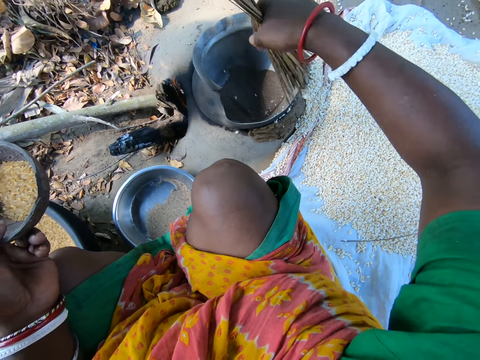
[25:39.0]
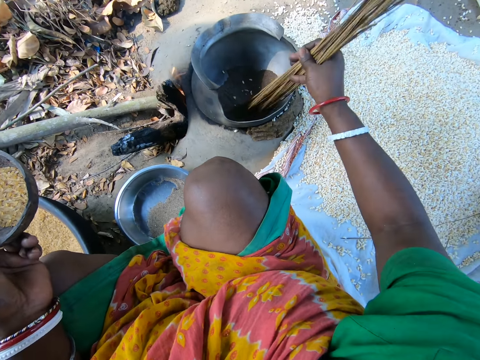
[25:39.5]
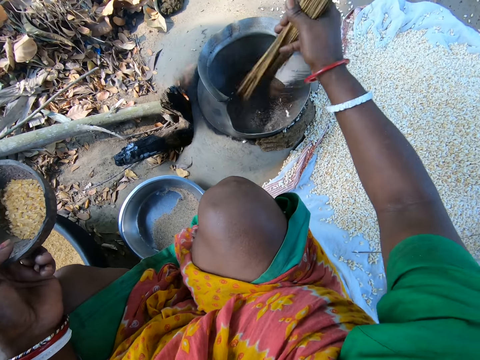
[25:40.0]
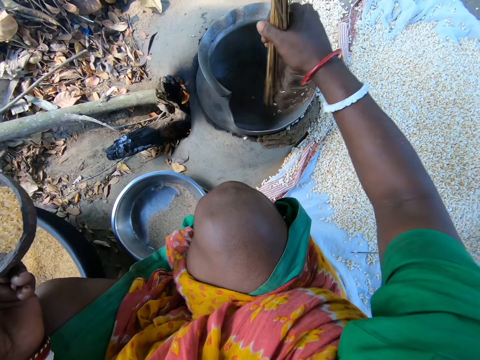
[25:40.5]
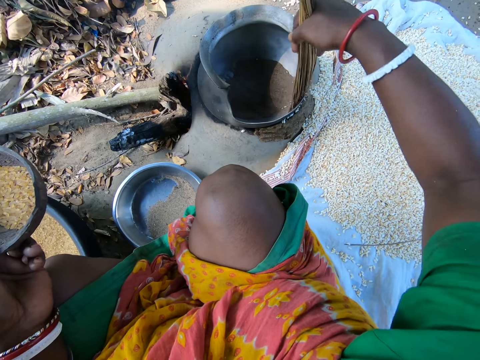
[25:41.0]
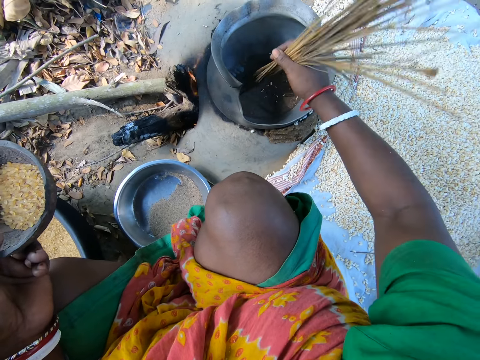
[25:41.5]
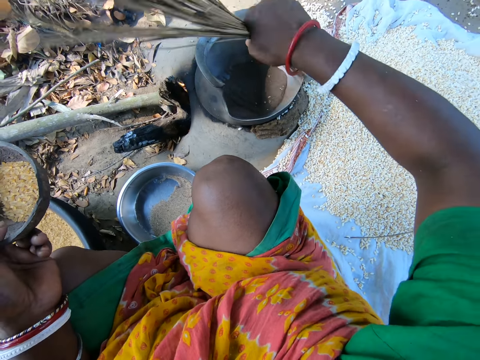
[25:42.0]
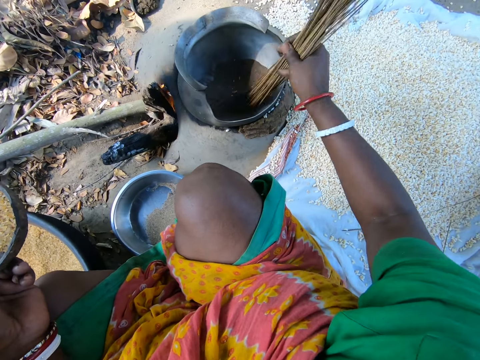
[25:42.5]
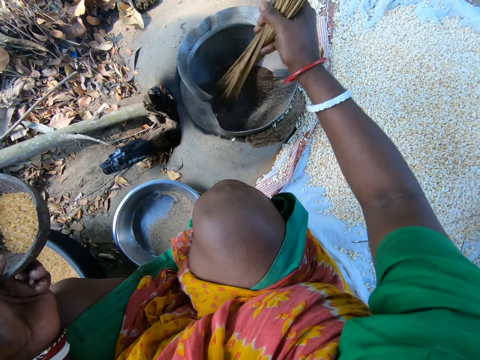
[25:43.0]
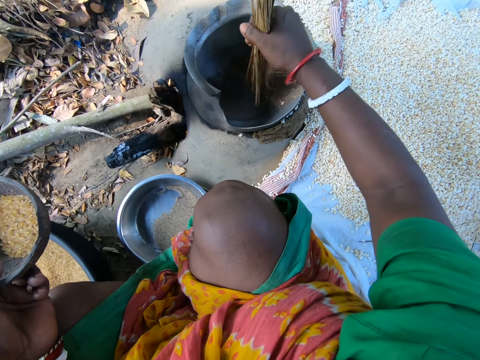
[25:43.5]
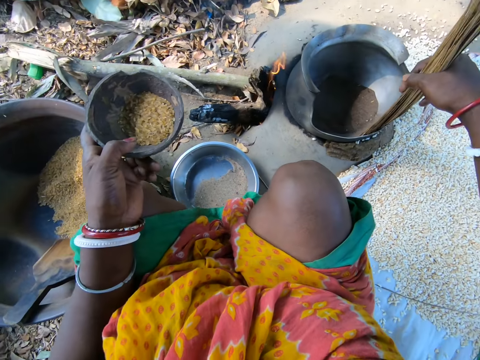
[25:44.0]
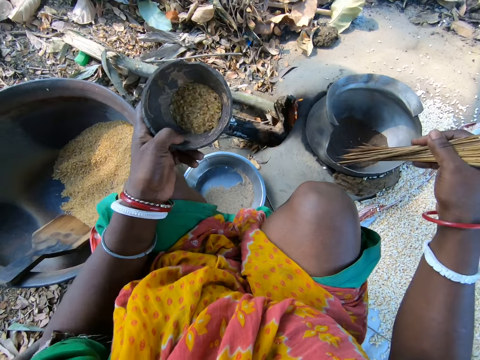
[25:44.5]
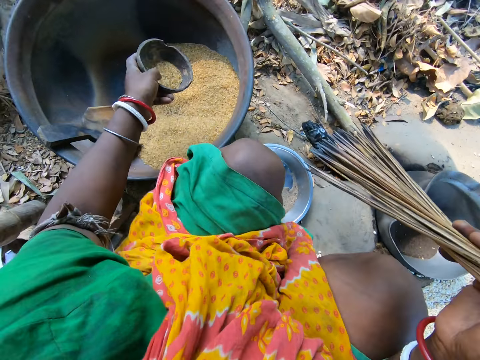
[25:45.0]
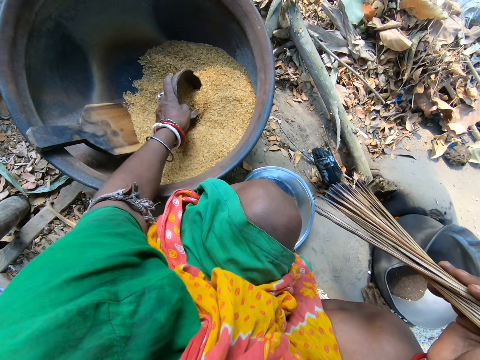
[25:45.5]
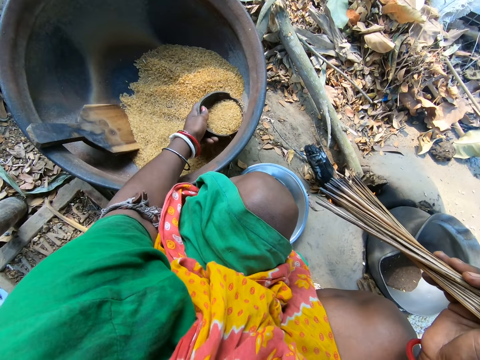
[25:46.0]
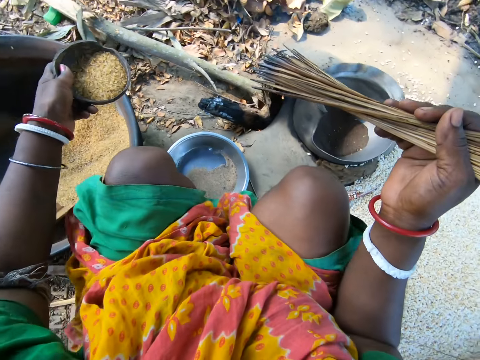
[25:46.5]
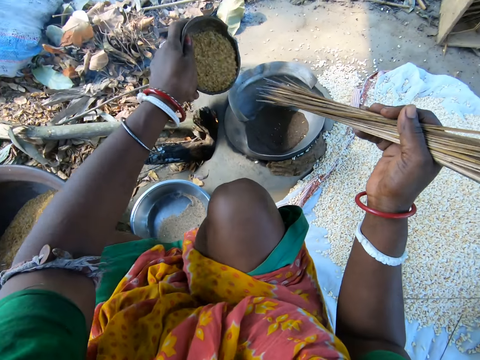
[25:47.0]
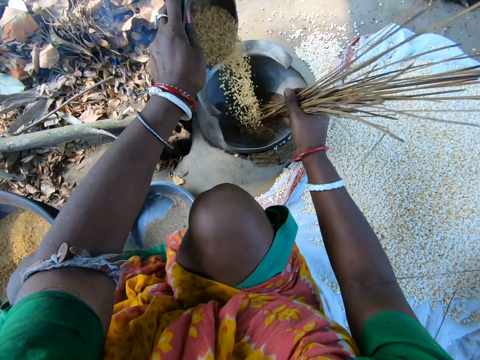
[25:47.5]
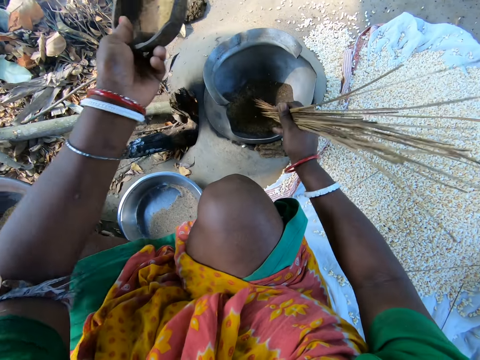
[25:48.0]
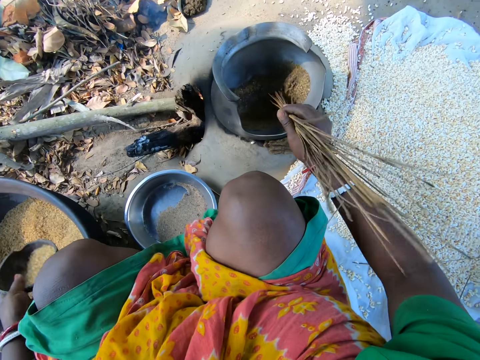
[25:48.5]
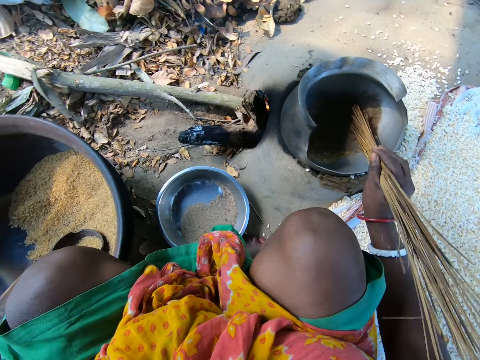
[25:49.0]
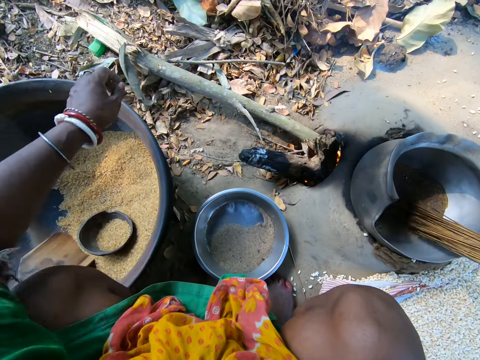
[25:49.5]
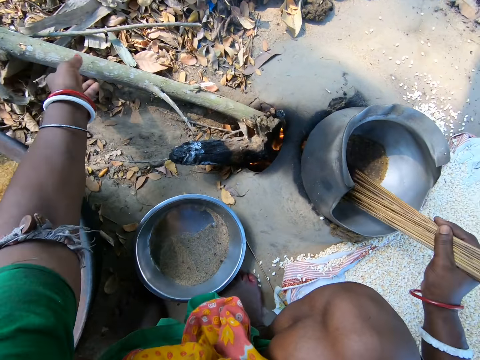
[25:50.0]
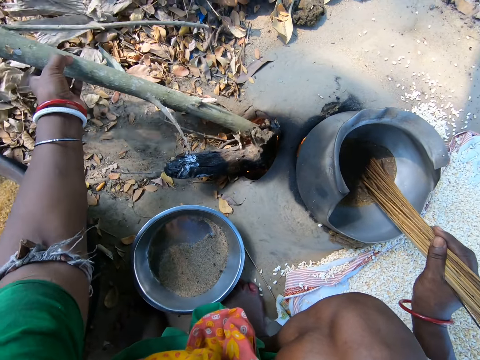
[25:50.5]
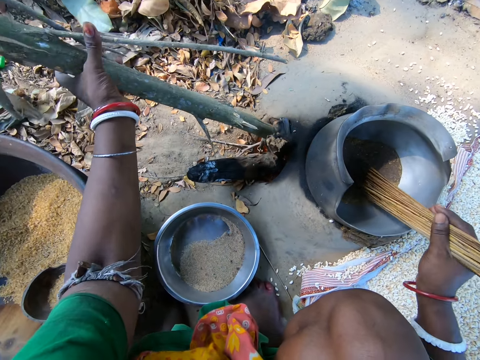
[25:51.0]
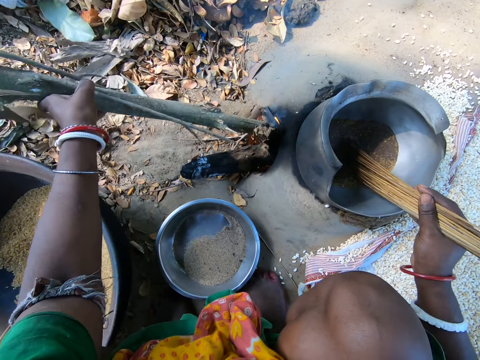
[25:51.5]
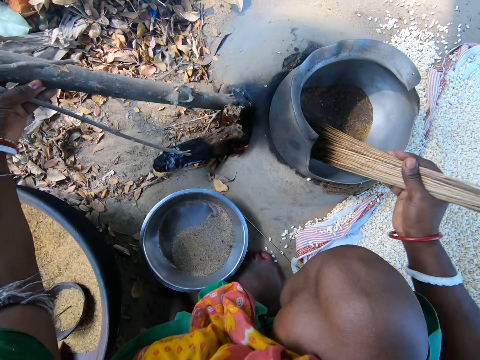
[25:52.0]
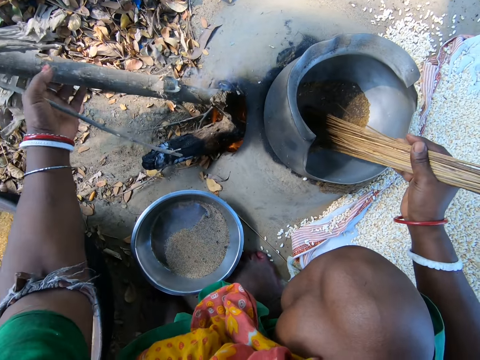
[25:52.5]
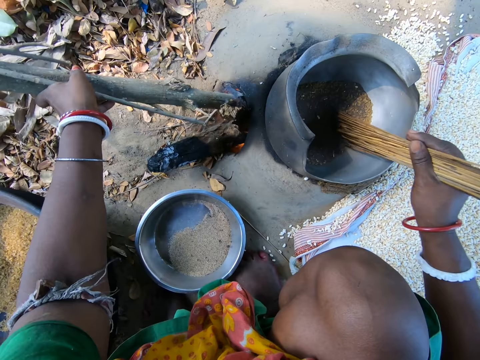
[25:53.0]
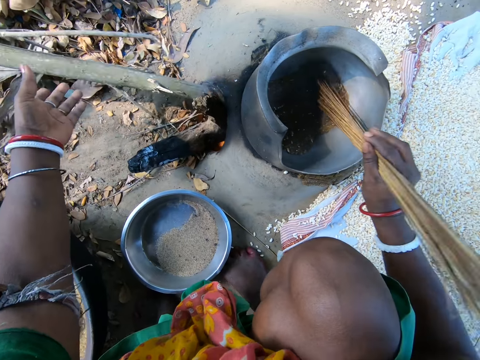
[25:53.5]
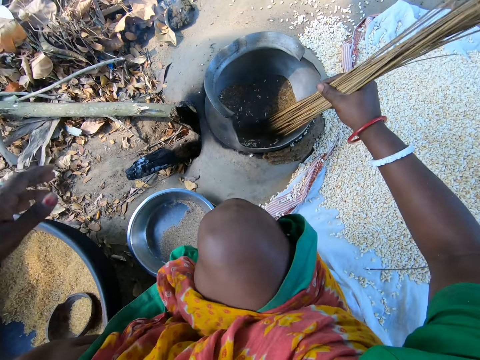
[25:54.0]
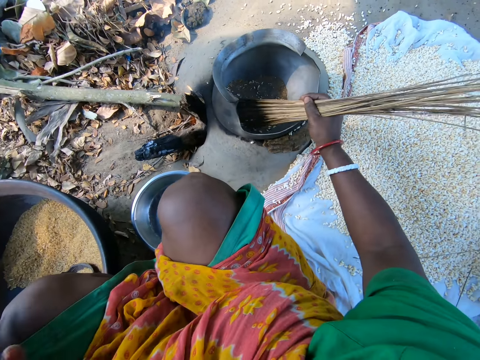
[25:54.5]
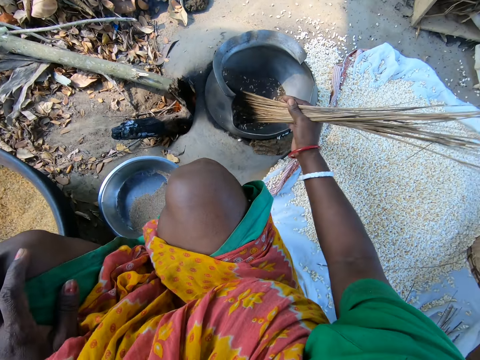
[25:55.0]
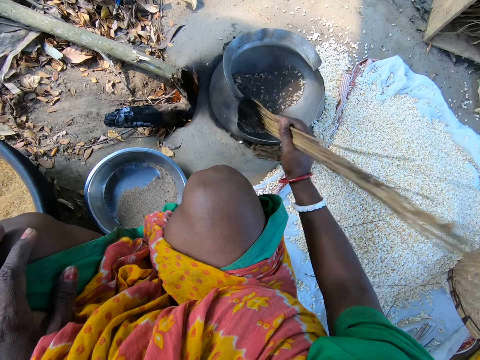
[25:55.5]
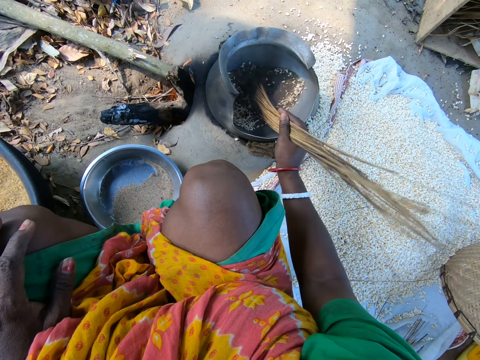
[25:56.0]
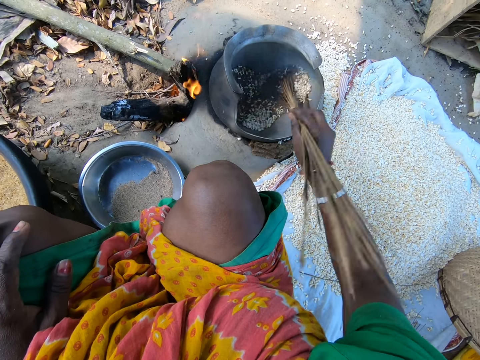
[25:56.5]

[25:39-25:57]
The camera wearer stirs the seeds inside the pot with the broomsticks. They remove the seeds from the pot with the broomsticks. They stir the seeds inside the pot with the broomsticks. They remove the seeds from the pot with the broomsticks. They fetch the seeds with the bowl. They drop the seeds in the pot. They stir the seeds inside the pot with the broomsticks. They place the bowl in the basin. They stir the seeds inside the pot with the broomsticks. They fix the firewood in the stone stove. They pick up the firewood and rotate the firewood in the fire. They stir the seeds inside the pot with the broomsticks. They drop the firewood.

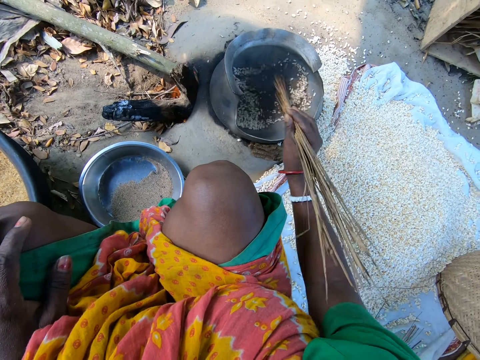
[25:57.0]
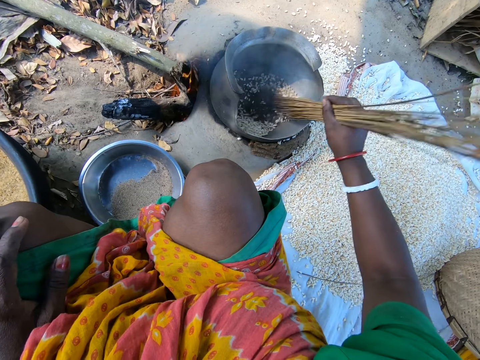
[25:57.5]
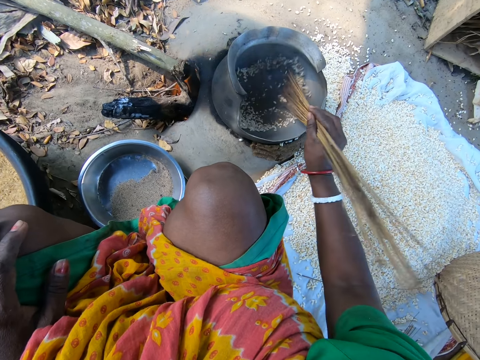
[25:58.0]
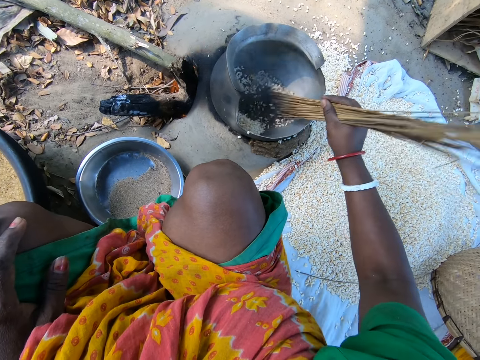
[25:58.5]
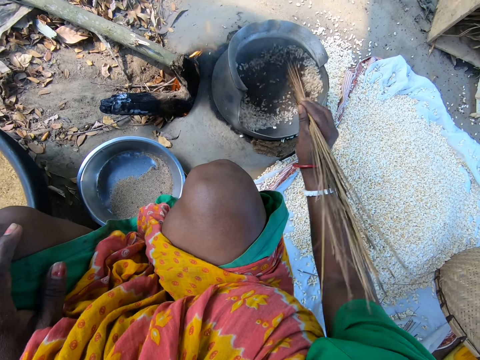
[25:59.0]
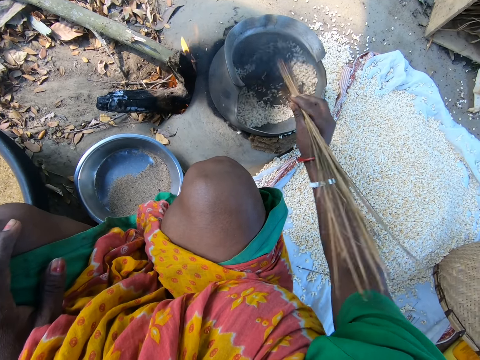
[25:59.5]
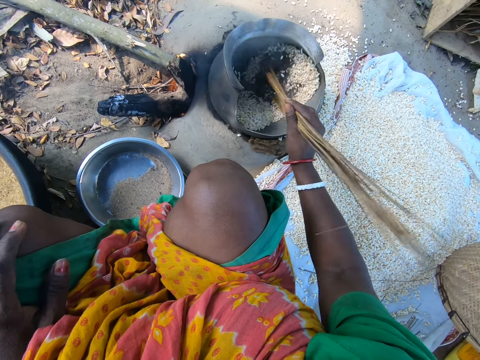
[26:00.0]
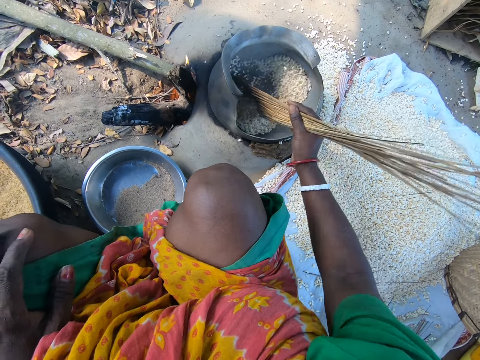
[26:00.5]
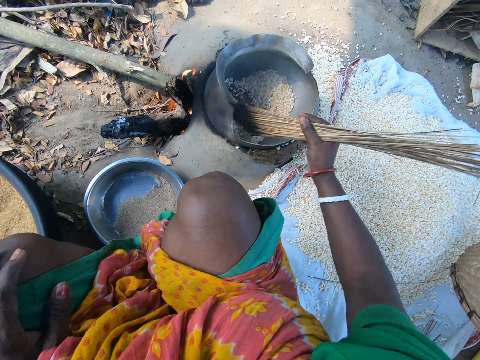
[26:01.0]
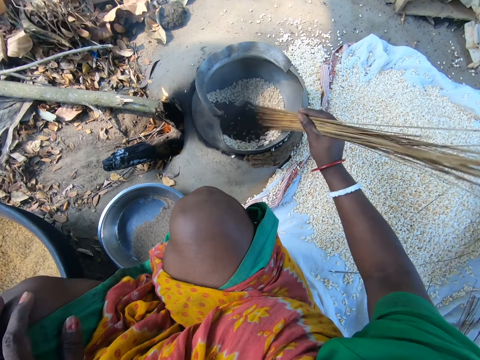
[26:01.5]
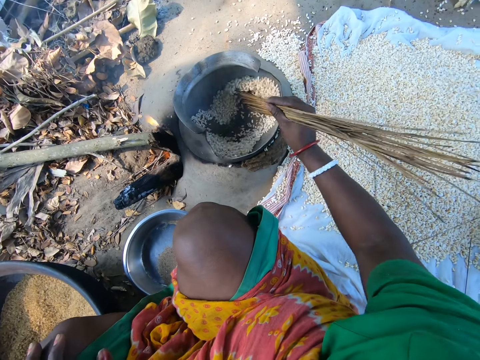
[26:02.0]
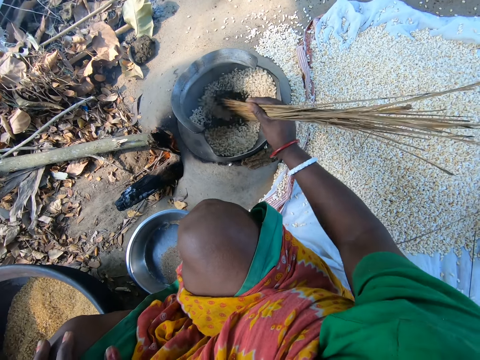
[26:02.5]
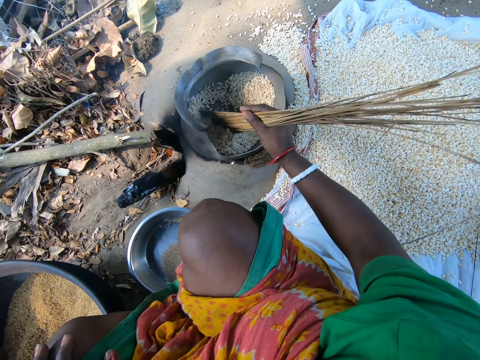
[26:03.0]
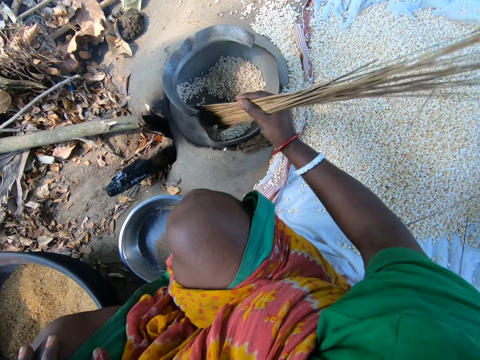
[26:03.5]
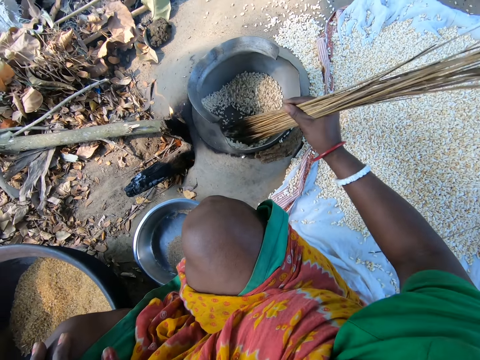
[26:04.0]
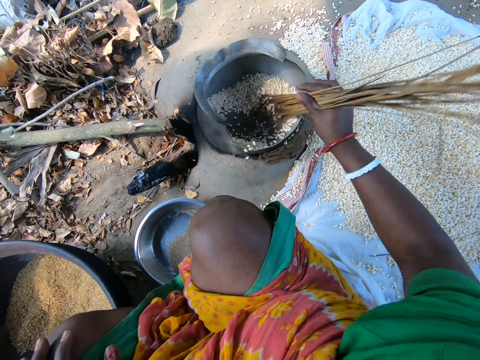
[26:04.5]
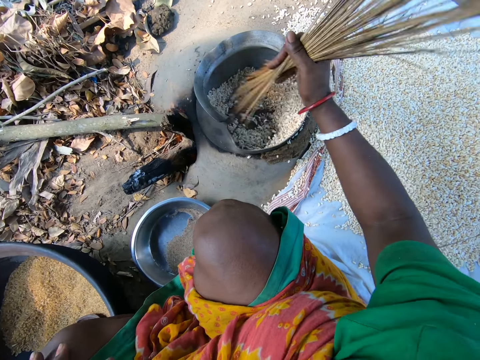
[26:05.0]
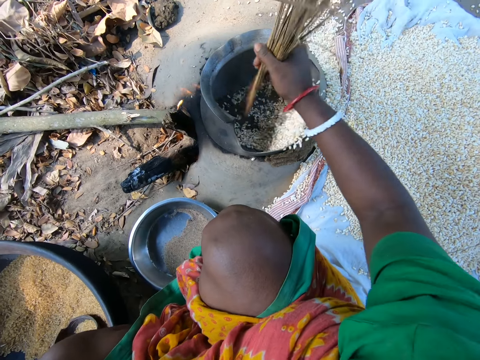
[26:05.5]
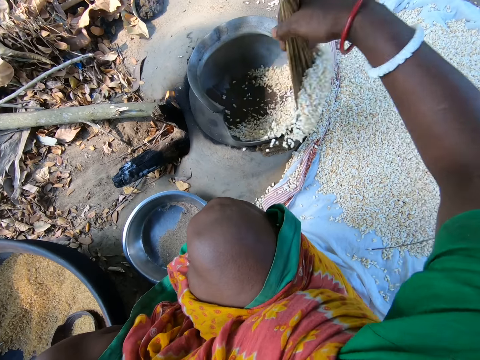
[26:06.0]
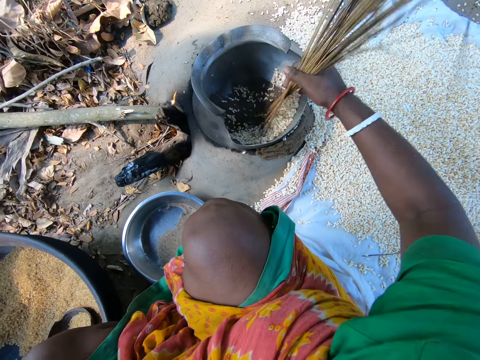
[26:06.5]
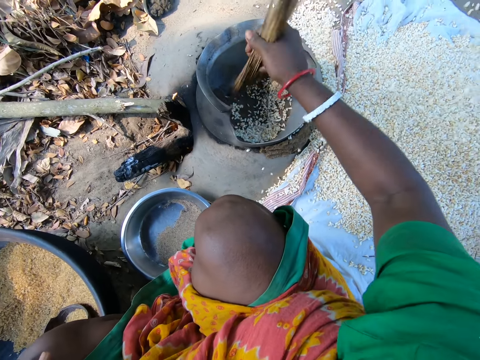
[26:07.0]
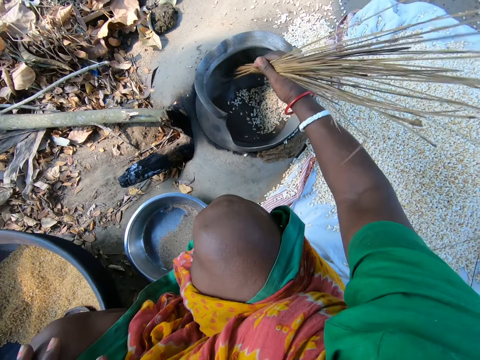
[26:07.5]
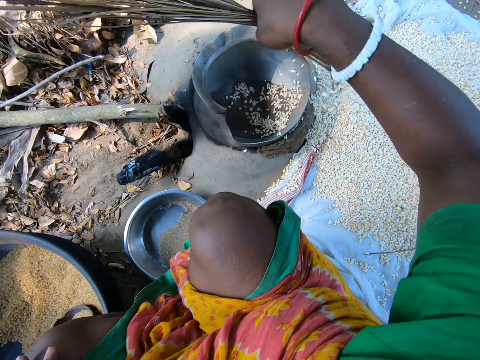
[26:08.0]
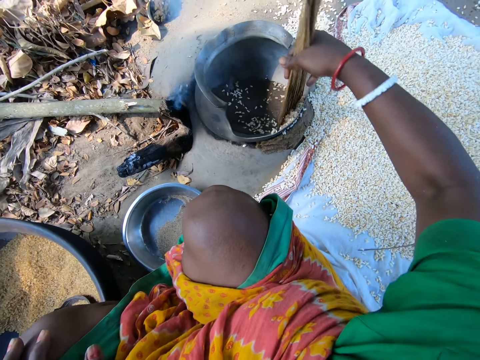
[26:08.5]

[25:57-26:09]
The camera wearer sweeps the maize grains or seeds from the pot to a sack on the ground with the broomsticks.
